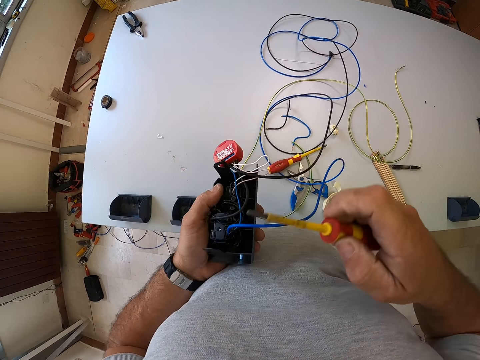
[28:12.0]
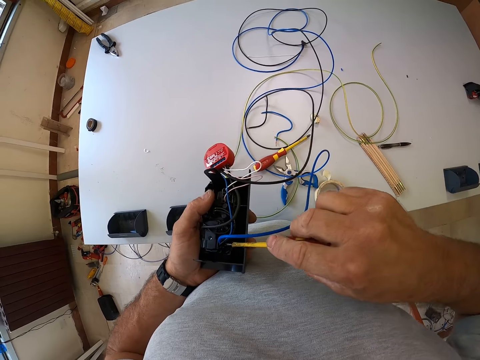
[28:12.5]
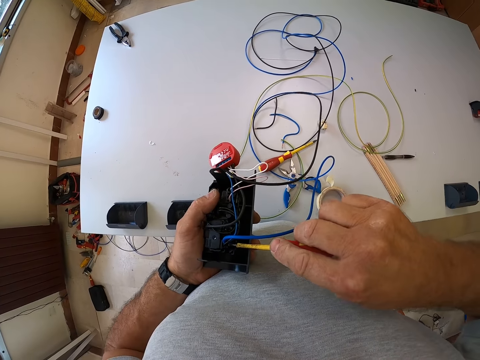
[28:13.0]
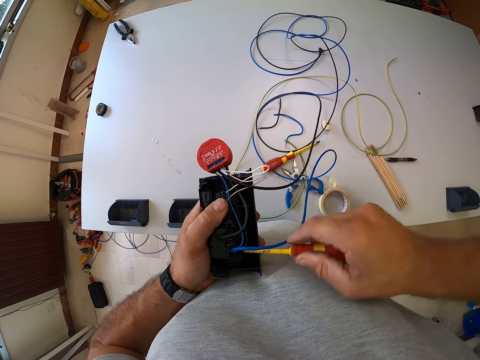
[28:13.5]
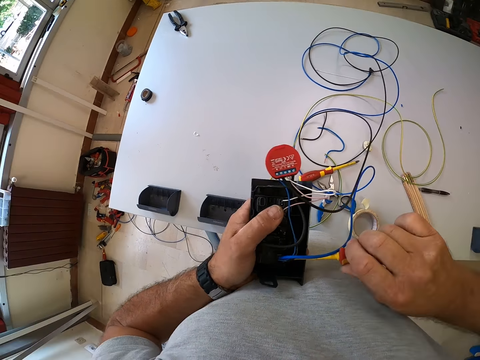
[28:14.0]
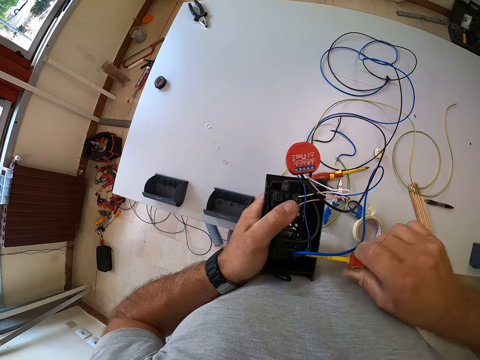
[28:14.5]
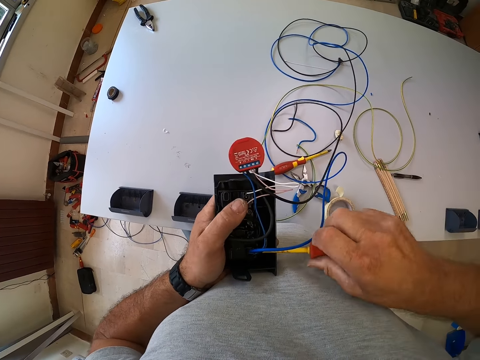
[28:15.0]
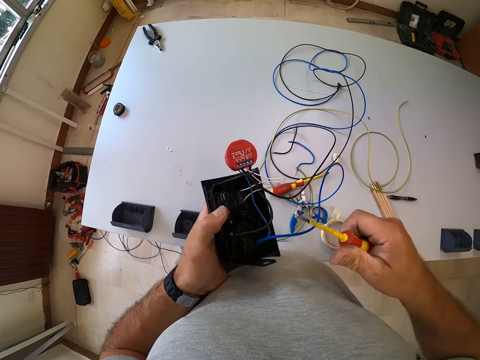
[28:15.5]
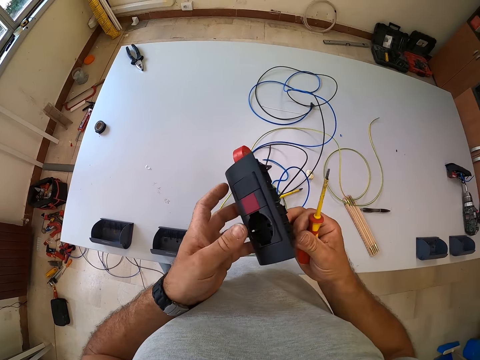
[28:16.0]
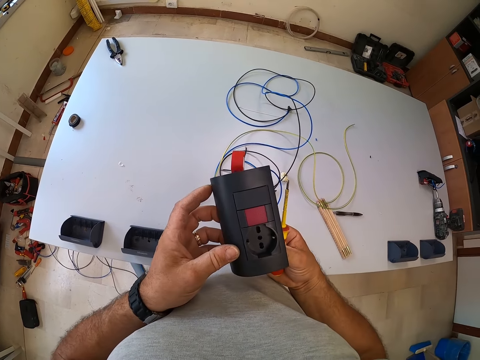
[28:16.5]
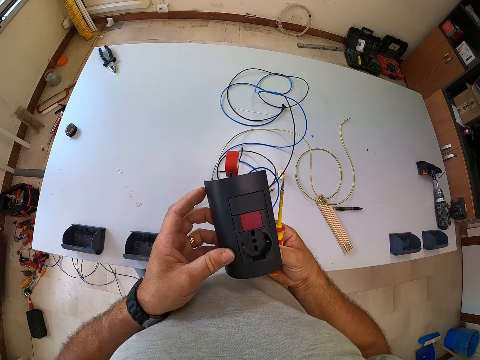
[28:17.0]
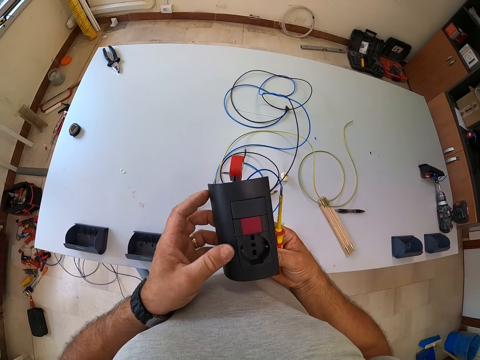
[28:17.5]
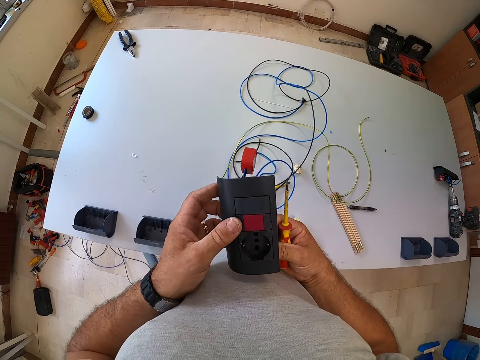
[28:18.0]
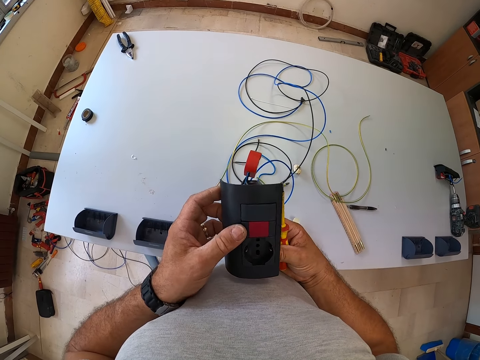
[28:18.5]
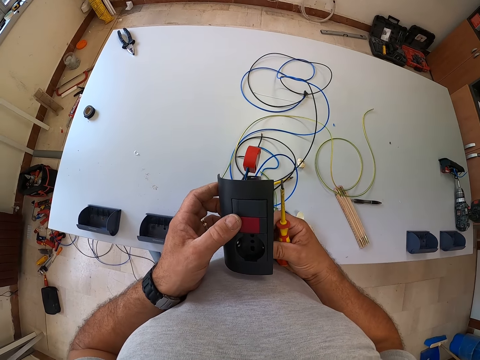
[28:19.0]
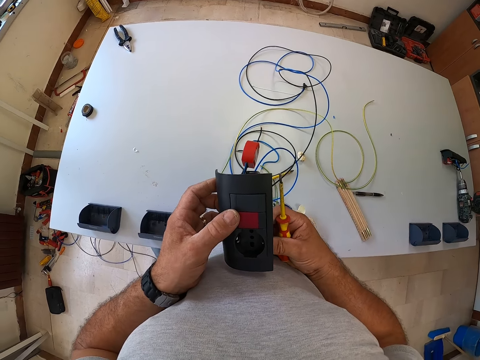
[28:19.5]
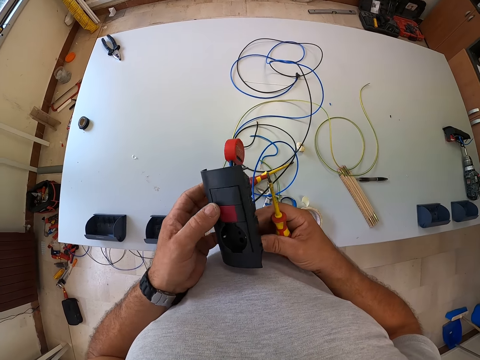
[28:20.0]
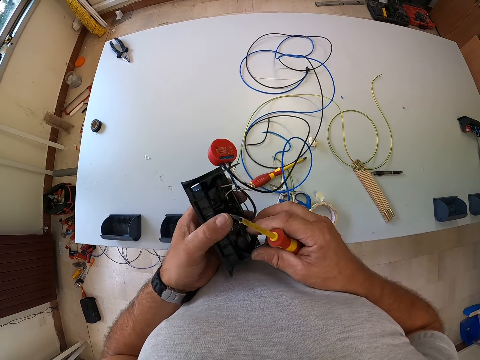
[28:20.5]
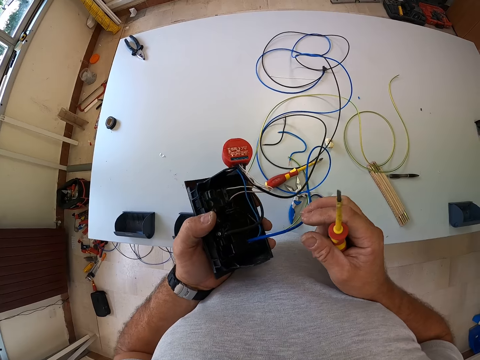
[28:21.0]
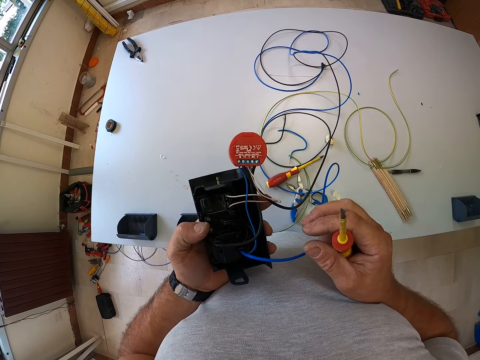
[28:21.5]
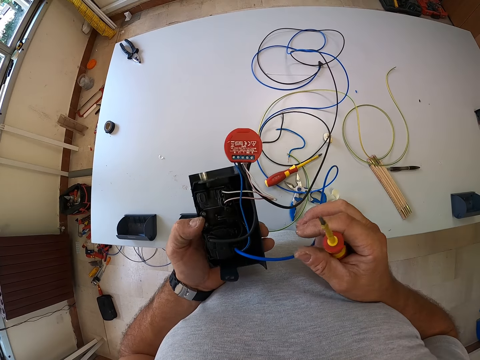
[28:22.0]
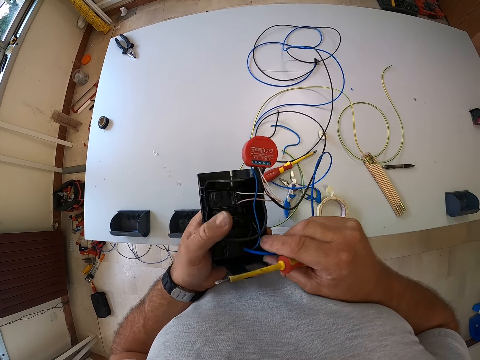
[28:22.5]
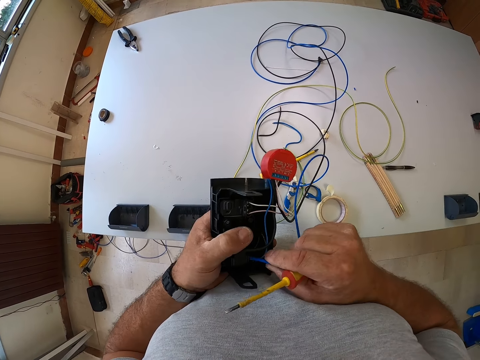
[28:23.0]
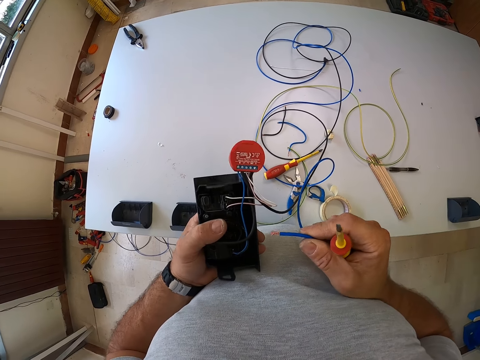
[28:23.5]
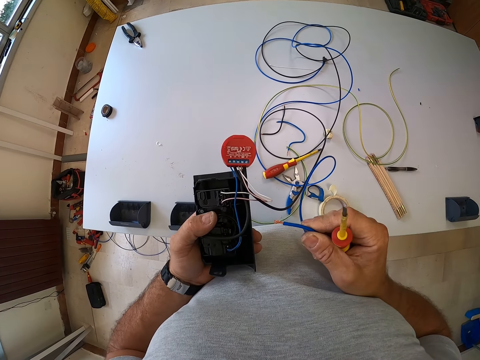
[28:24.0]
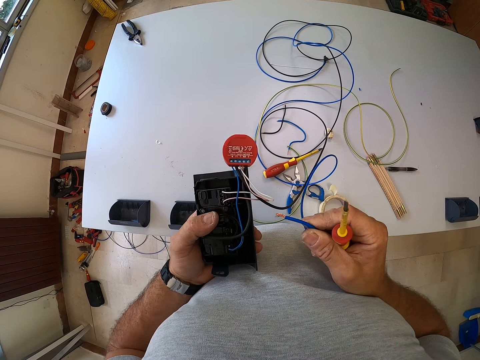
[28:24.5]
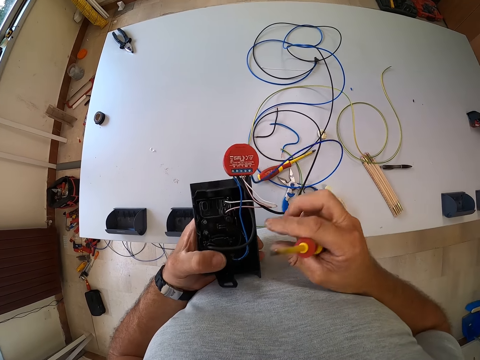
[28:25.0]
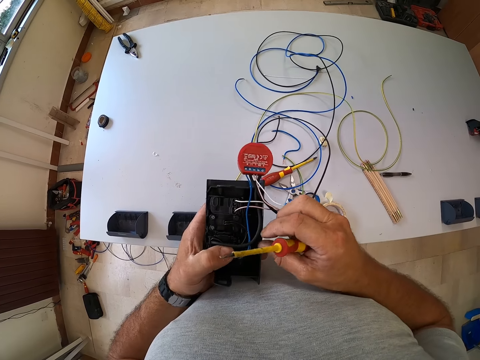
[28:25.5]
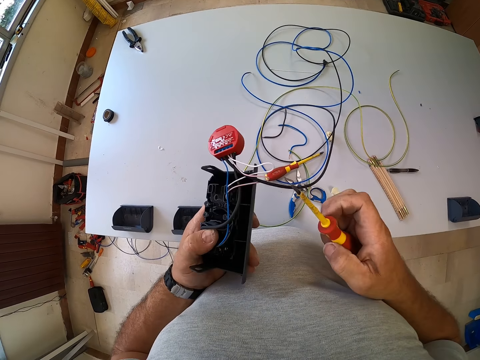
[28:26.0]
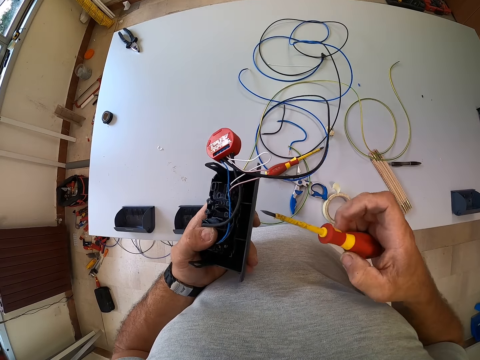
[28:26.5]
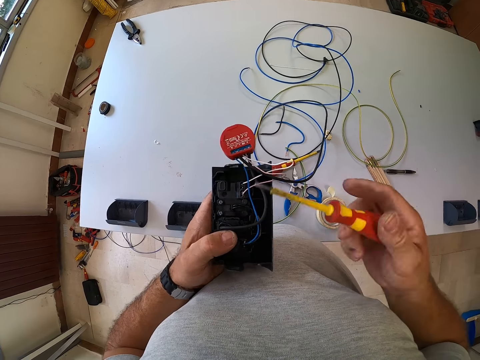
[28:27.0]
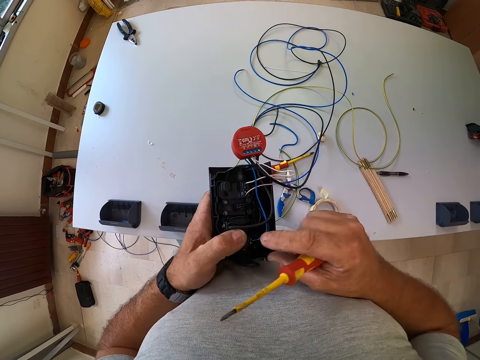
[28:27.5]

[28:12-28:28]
The camera wearer pushes the cable in the socket. He tightens the screw of the socket with the screwdriver. He removes the screw from the socket. He checks the socket. He holds the socket with both hands, flips the socket, holds the socket with both hands, flips the socket, holds the socket, holds the electric cable, and pulls the electric cable from the socket. He drops the electric cable on the table. He holds the electric cable and withdraws his hand from the cable.

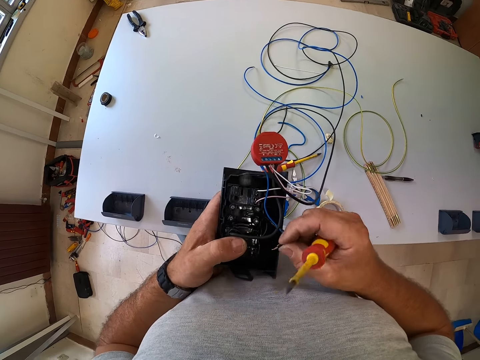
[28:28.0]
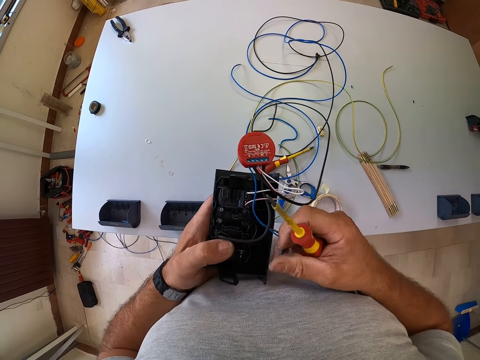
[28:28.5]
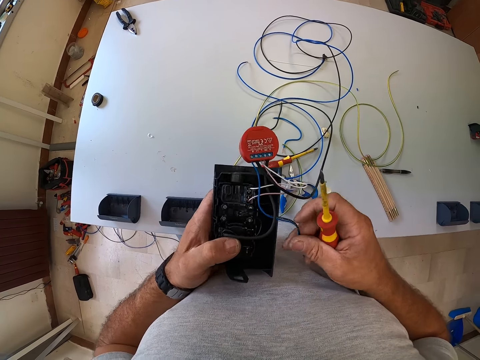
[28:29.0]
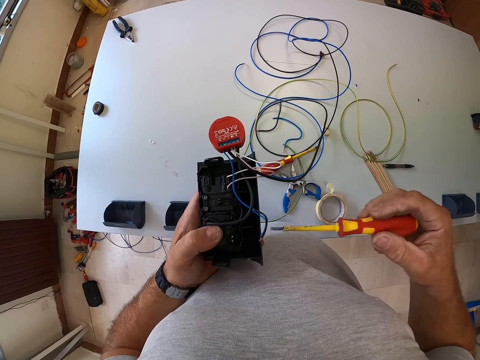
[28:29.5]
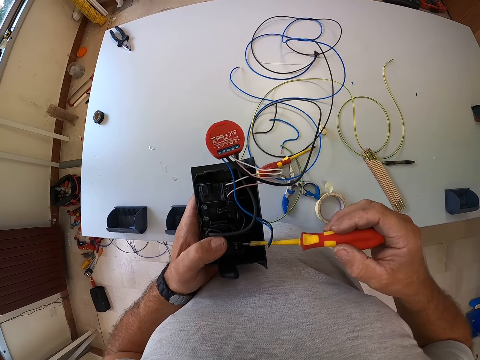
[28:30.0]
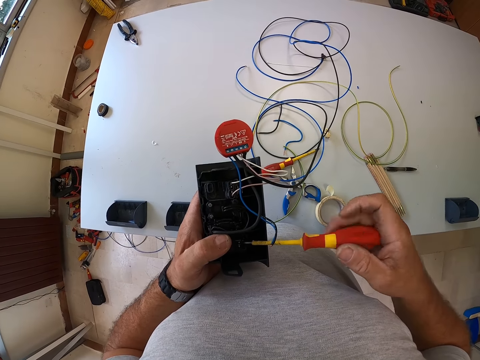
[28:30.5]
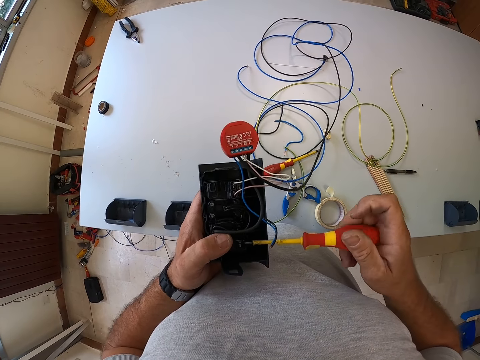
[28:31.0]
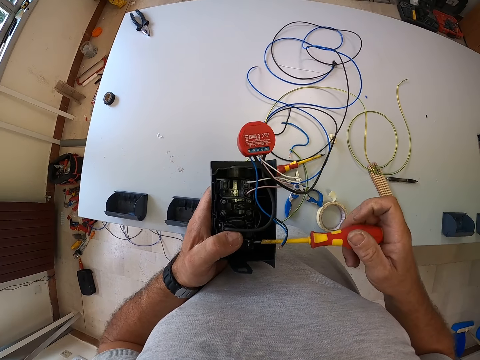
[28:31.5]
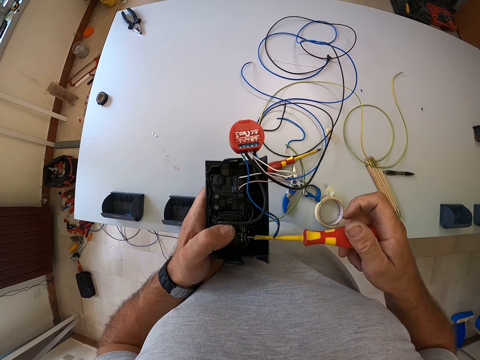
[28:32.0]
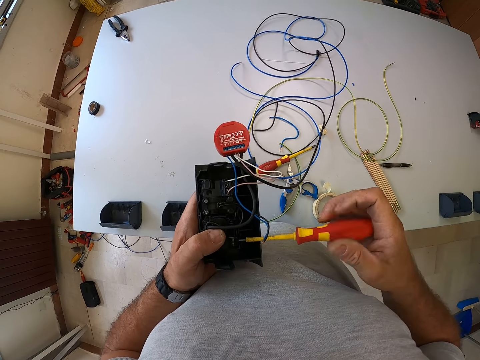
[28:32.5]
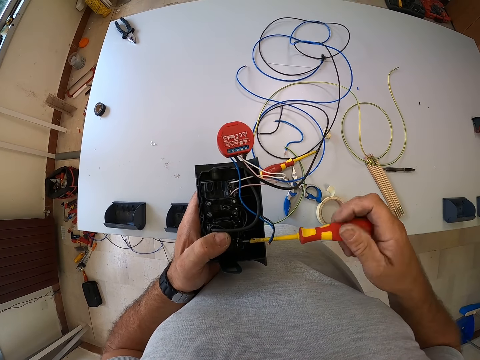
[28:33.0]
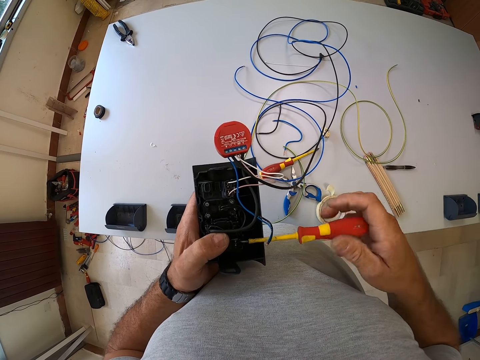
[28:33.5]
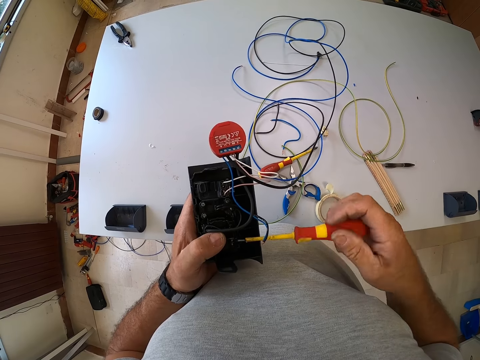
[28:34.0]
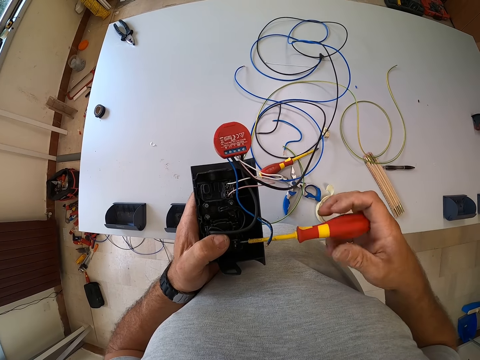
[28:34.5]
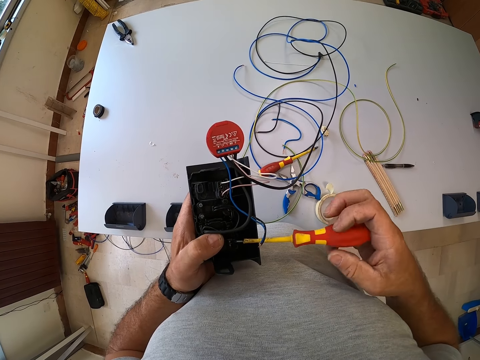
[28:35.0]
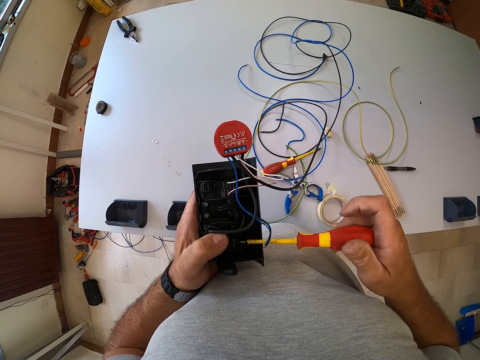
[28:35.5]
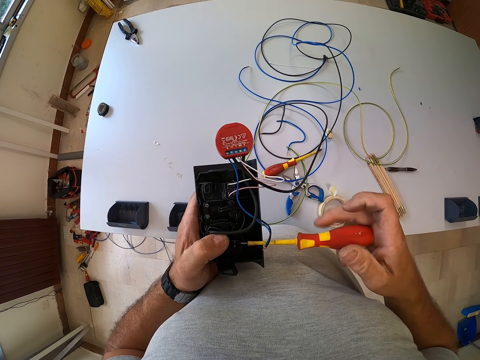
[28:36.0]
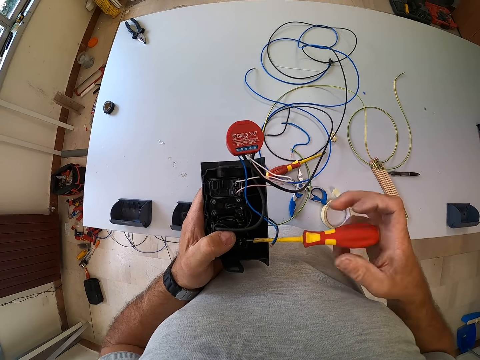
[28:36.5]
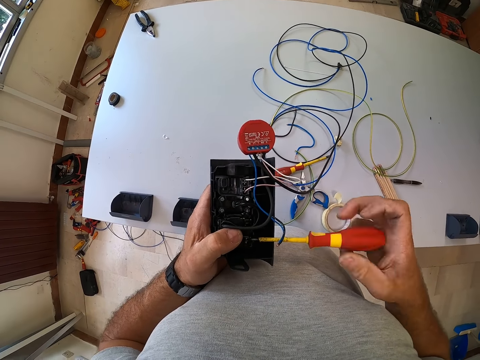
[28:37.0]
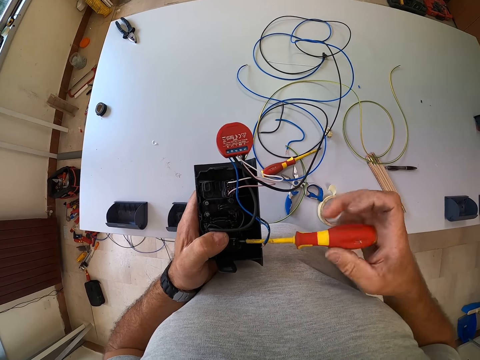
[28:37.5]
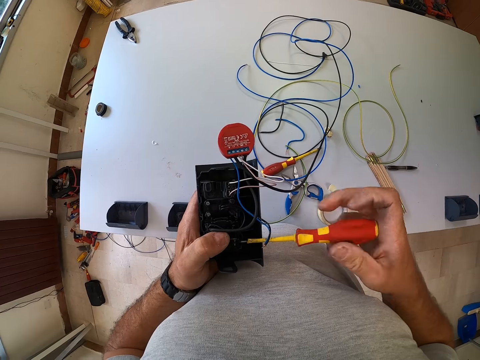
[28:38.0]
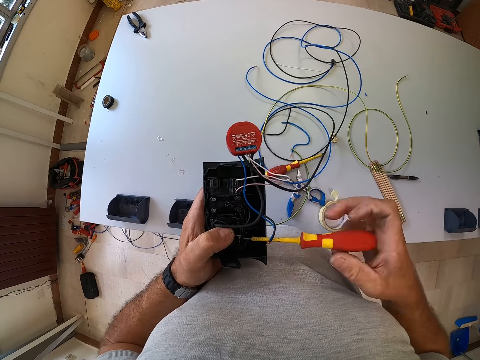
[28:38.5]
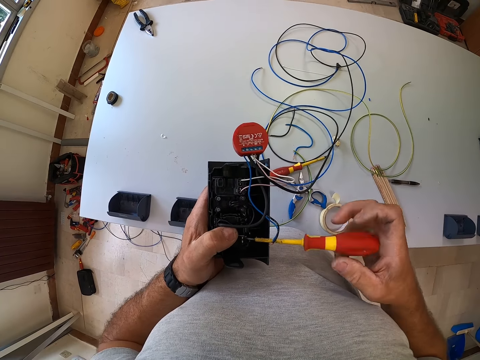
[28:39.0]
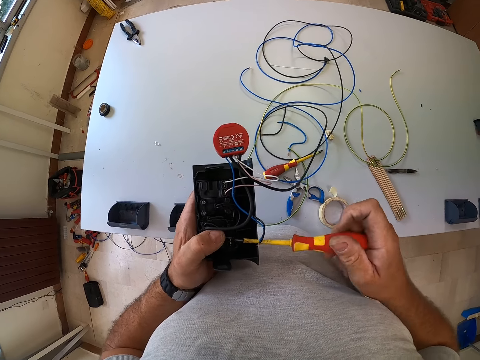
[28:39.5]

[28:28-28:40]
The camera wearer removes the wire or electric cable from the socket. They drop the electric cable. They insert the screw in the socket. They loosen the screw of the socket with the screwdriver. They screw the cable.
